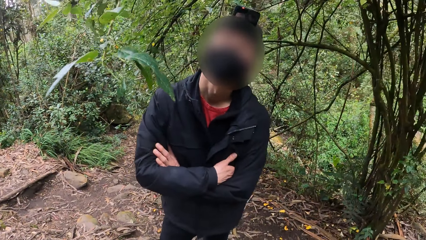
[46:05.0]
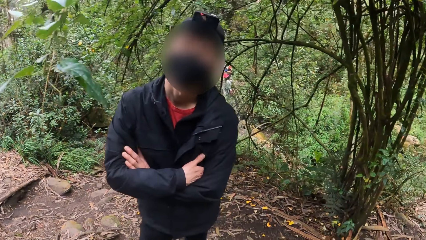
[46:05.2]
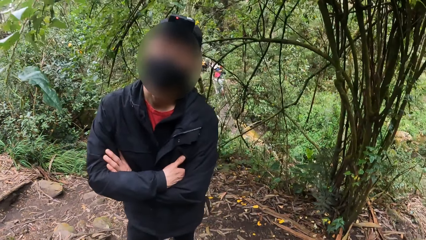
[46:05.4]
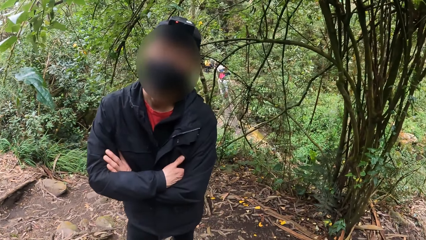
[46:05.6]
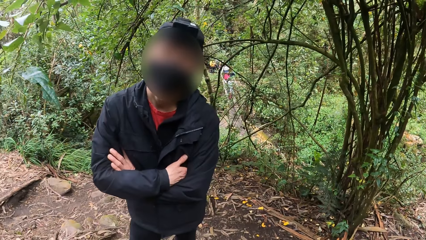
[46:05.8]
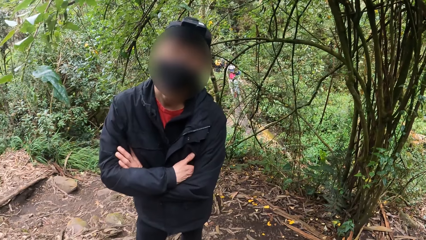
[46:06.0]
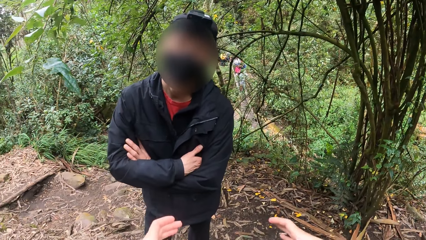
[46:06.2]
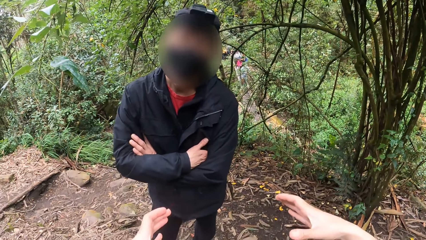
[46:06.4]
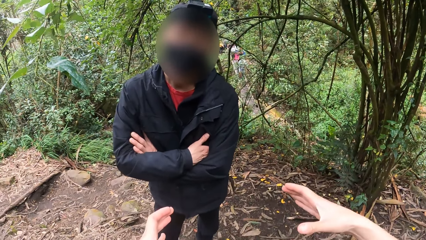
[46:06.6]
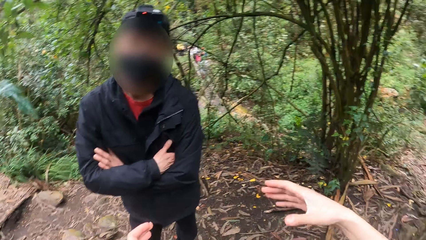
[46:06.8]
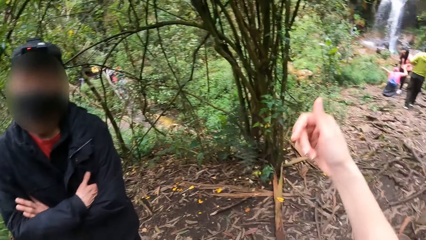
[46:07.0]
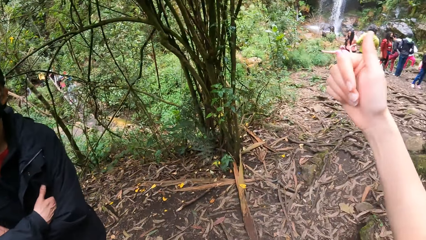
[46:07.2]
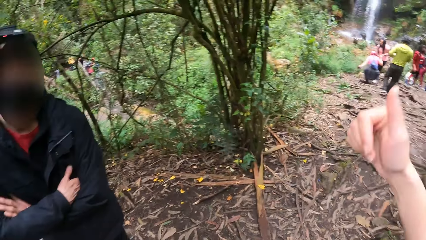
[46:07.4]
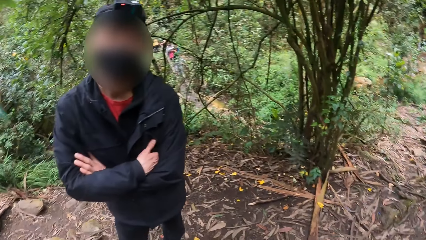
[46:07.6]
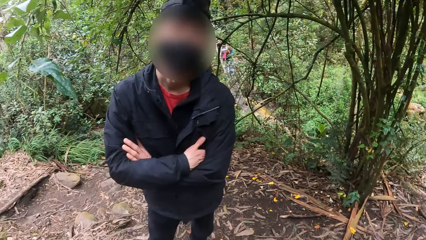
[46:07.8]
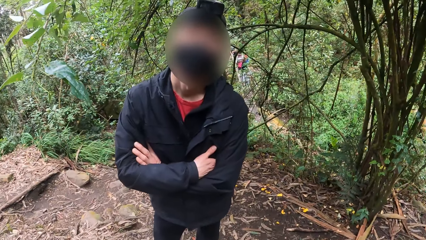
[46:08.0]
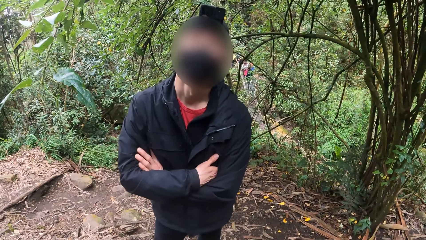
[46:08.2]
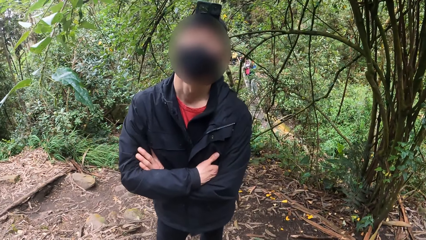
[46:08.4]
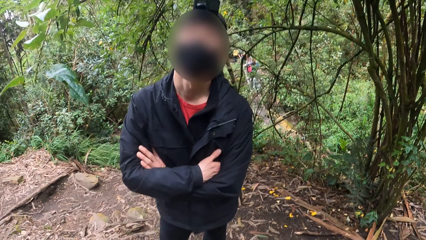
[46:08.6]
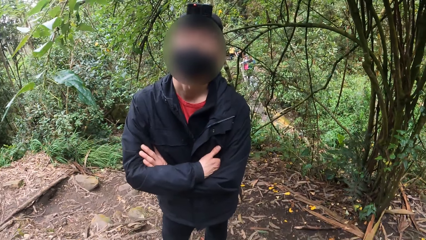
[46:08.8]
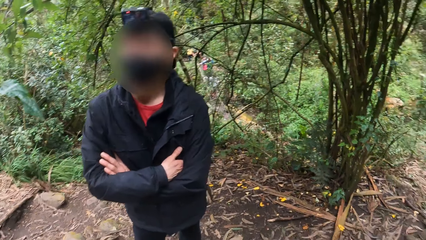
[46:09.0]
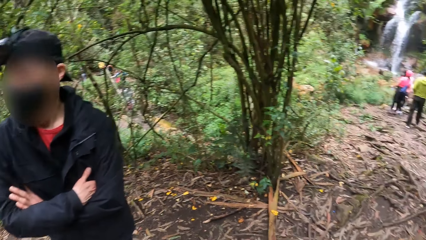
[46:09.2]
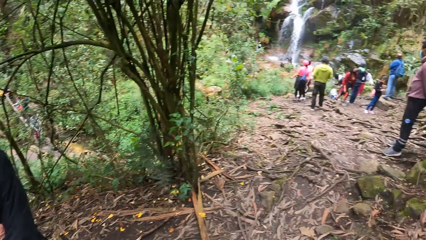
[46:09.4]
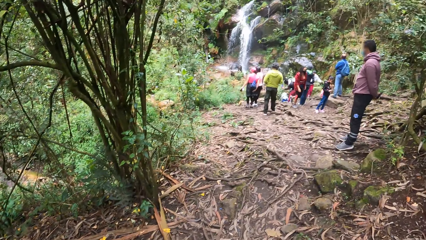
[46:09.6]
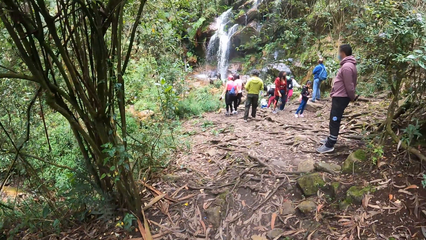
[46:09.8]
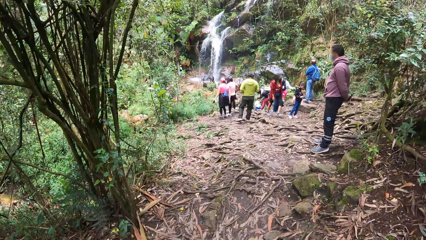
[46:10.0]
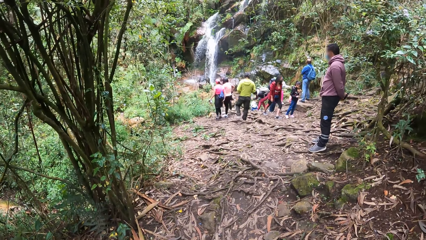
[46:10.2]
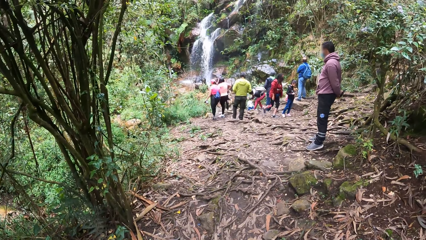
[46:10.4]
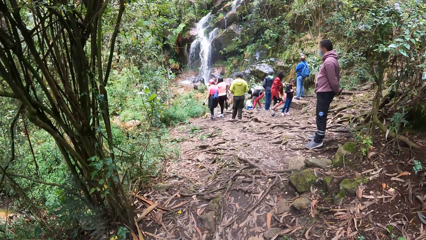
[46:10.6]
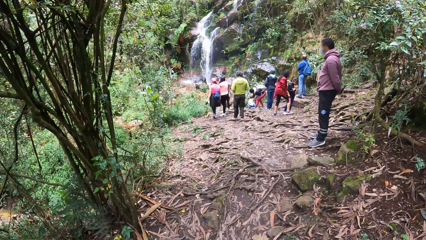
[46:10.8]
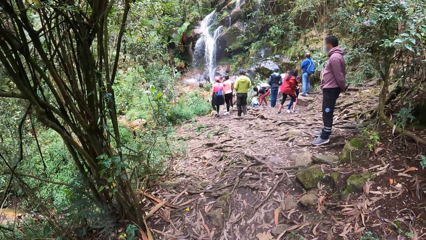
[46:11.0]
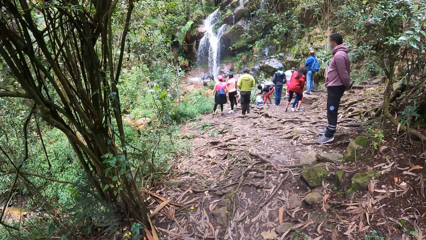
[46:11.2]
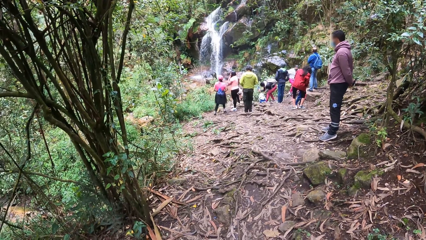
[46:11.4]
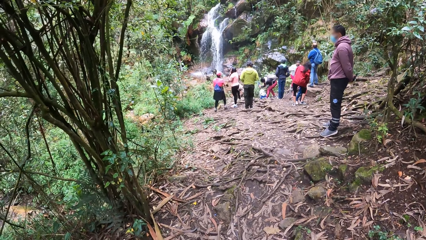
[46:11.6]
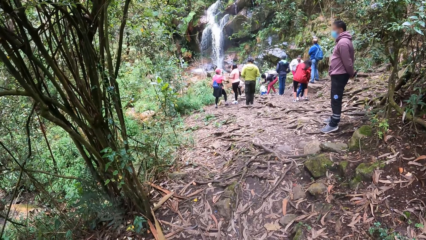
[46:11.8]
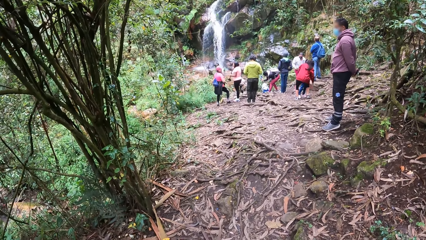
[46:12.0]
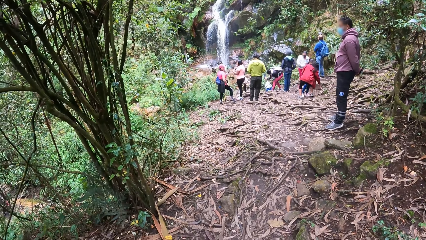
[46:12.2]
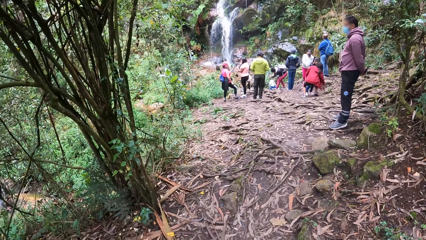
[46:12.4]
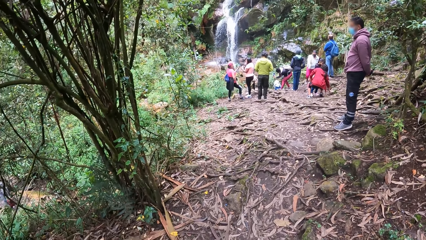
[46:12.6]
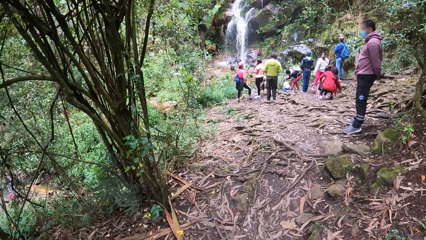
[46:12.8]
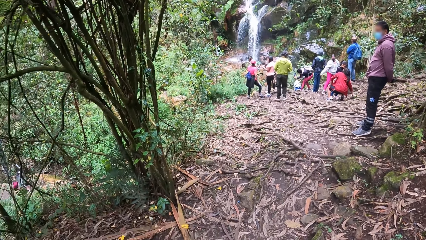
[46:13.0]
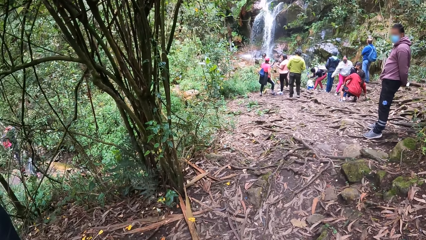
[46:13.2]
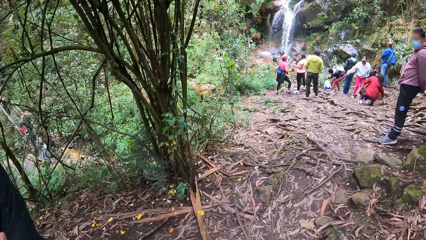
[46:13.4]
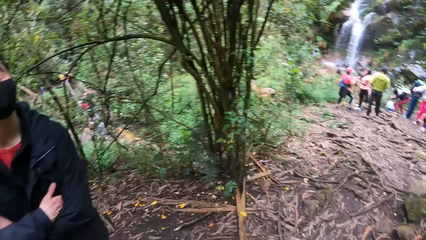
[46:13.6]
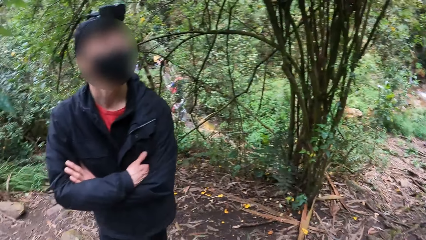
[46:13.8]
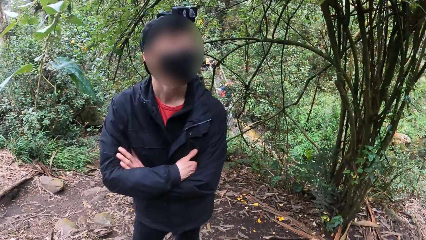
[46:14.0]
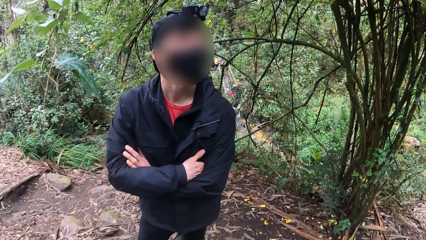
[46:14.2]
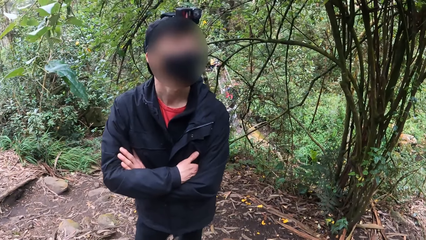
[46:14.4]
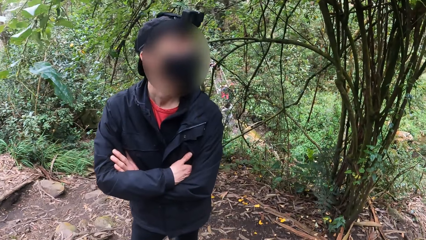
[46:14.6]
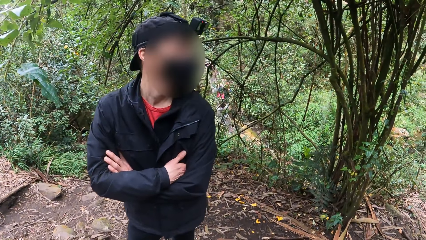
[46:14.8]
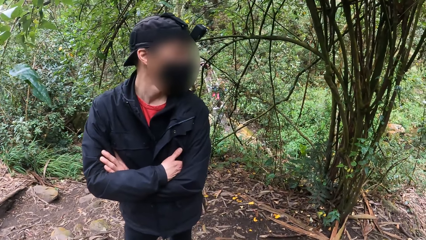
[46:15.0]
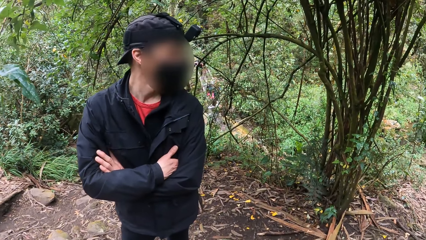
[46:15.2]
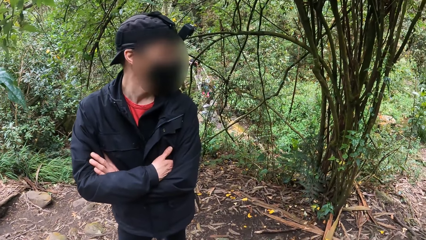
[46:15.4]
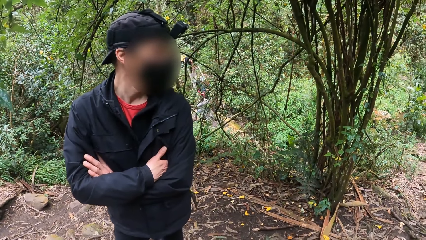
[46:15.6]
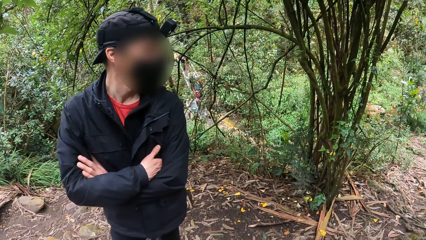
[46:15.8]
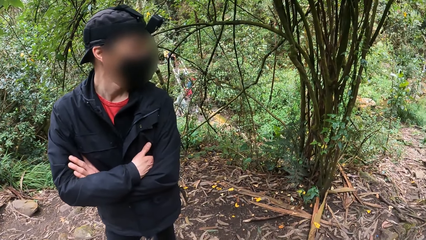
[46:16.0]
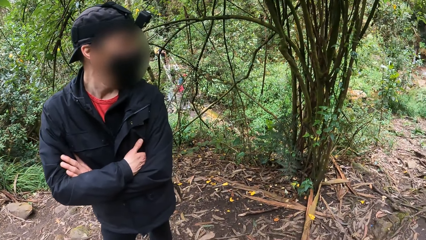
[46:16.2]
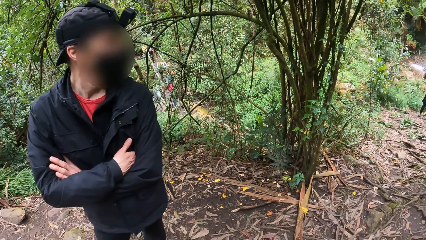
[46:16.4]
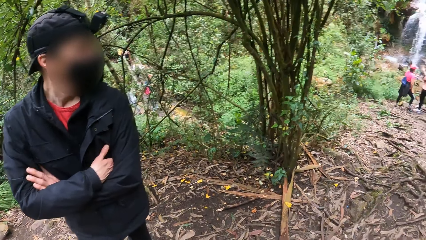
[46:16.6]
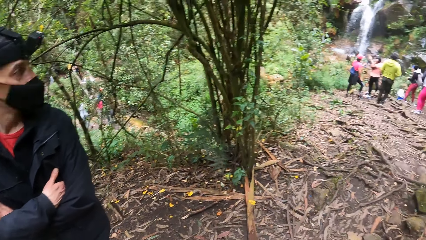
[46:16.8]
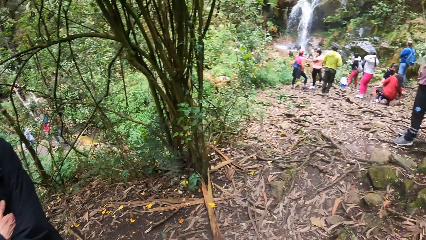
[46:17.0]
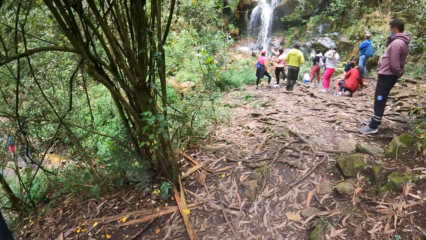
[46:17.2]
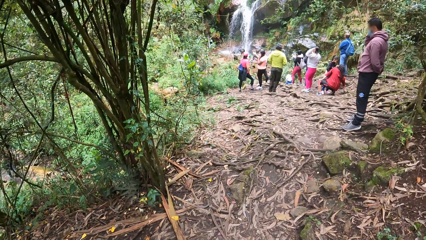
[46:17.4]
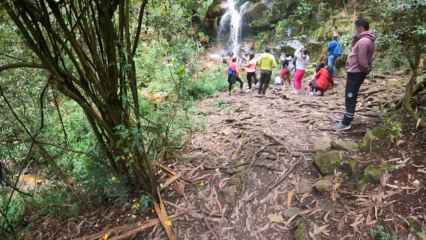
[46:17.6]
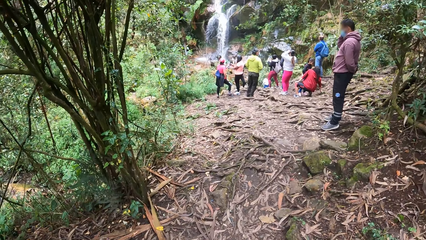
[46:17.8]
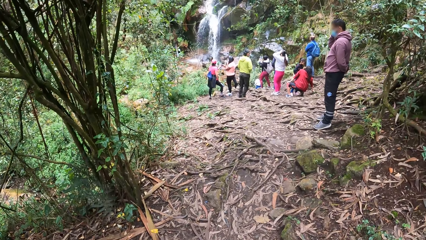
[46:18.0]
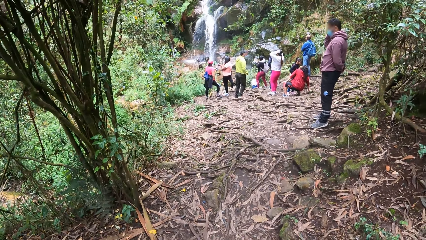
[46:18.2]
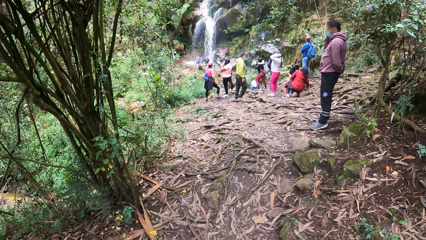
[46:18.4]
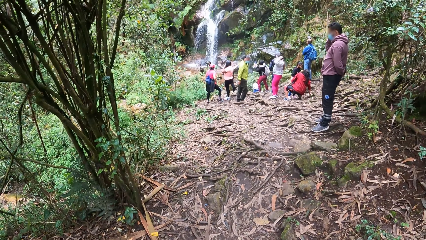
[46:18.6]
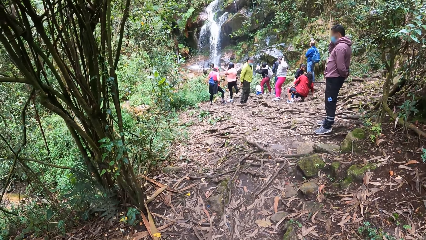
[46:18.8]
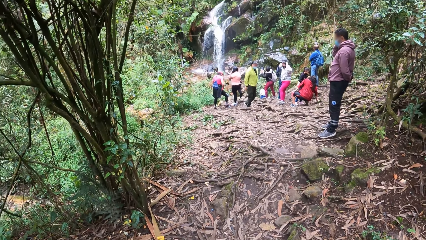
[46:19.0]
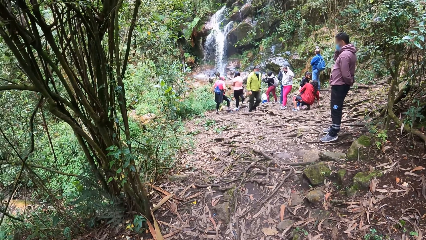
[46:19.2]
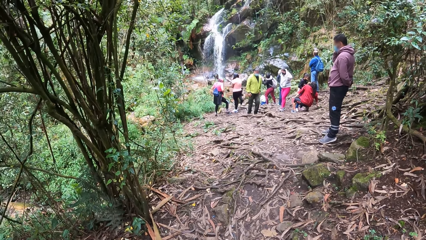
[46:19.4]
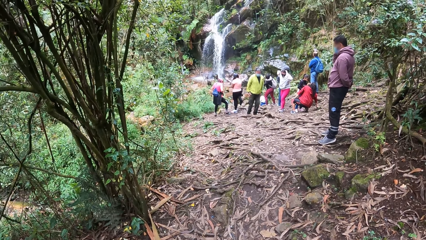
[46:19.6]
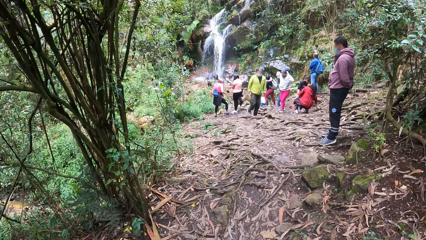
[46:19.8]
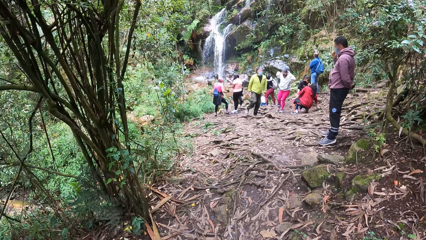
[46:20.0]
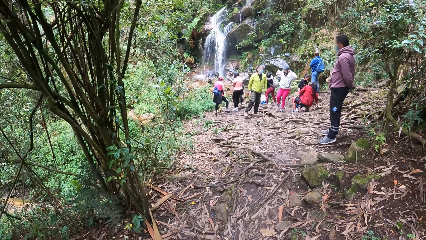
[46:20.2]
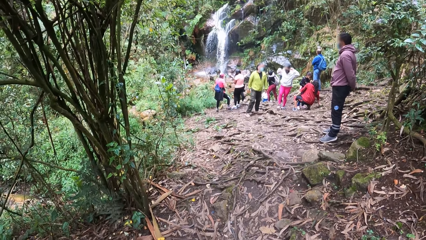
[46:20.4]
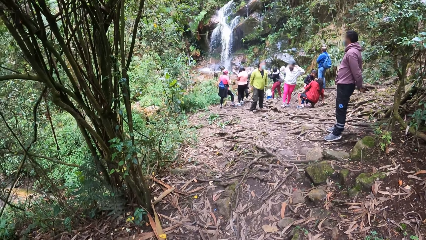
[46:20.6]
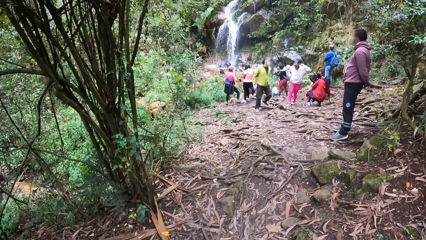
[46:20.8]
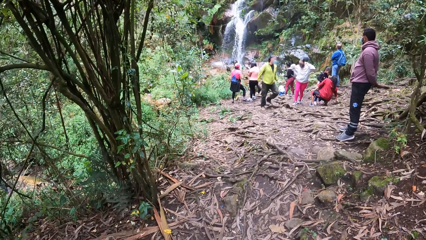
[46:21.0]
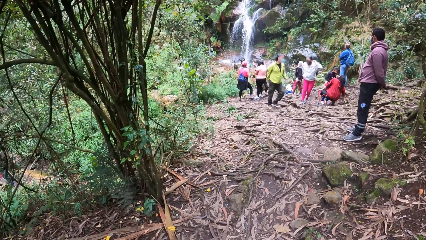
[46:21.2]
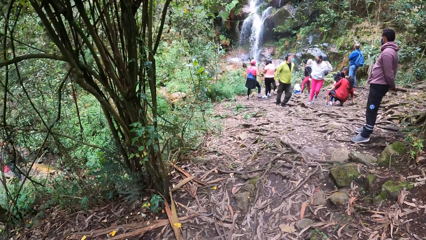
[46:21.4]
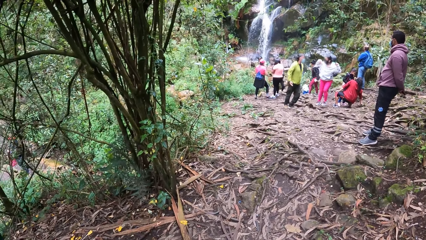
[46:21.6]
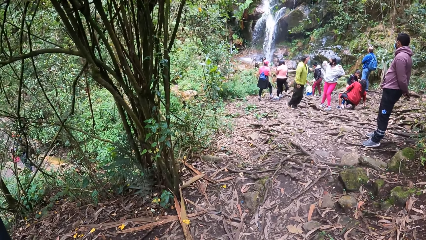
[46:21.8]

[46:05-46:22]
The camera wearer looks around. They raise the hand. They look around.
